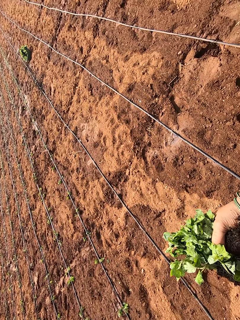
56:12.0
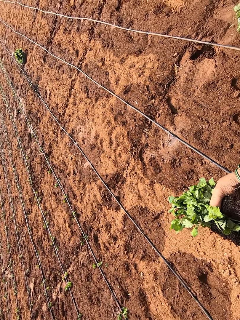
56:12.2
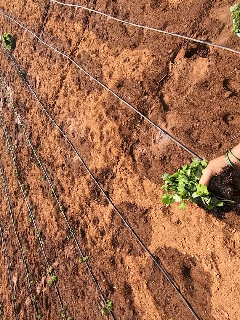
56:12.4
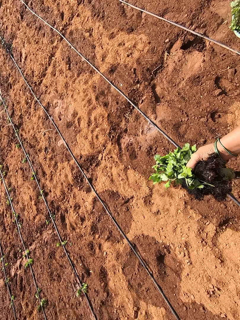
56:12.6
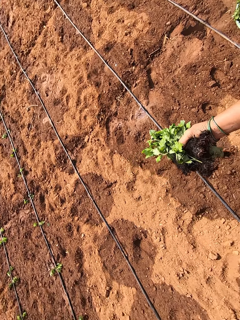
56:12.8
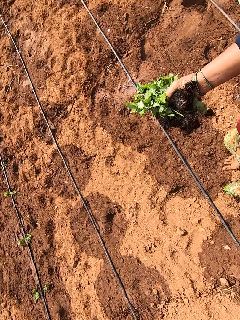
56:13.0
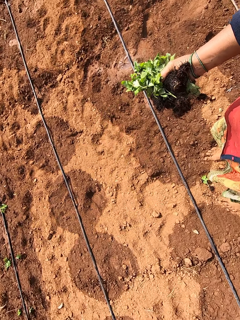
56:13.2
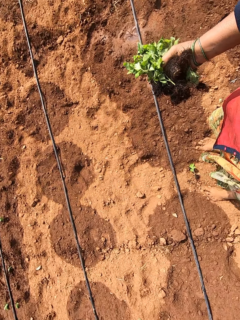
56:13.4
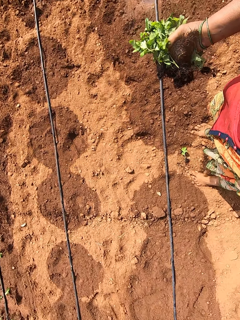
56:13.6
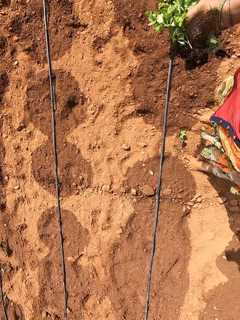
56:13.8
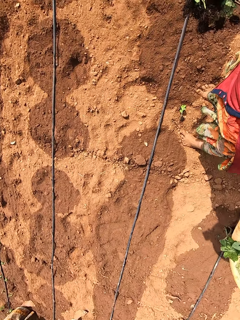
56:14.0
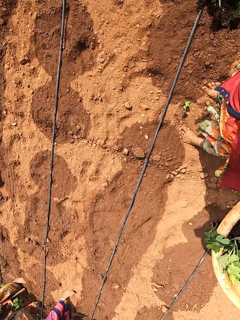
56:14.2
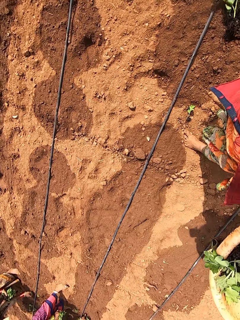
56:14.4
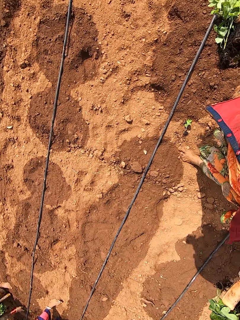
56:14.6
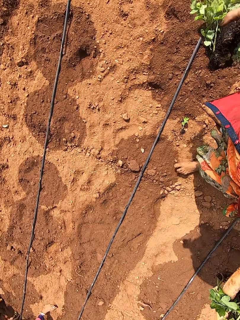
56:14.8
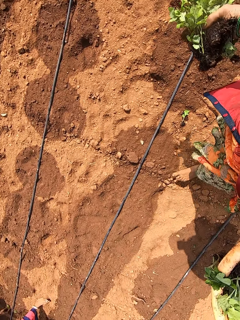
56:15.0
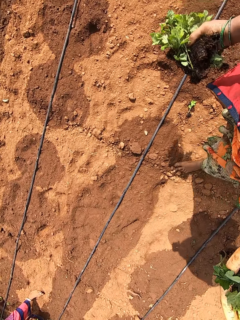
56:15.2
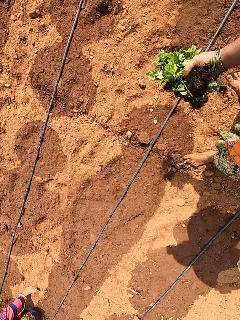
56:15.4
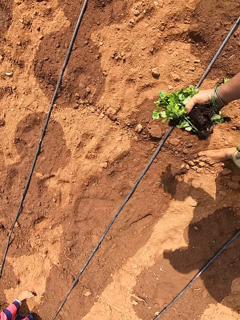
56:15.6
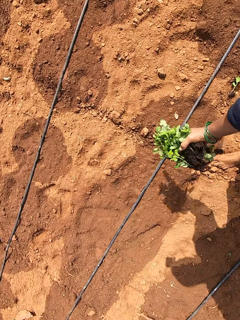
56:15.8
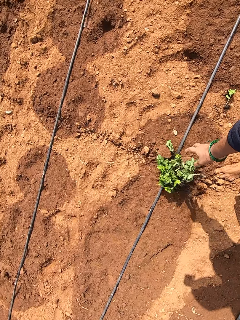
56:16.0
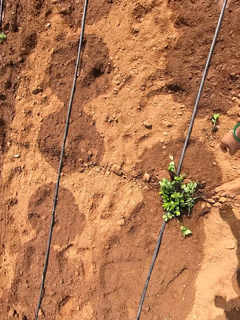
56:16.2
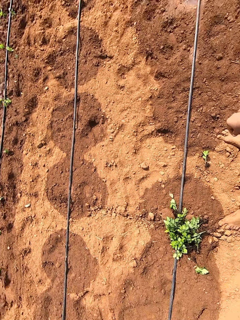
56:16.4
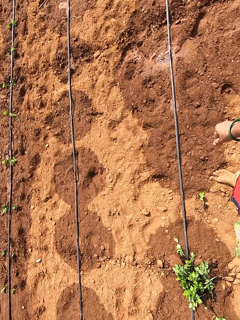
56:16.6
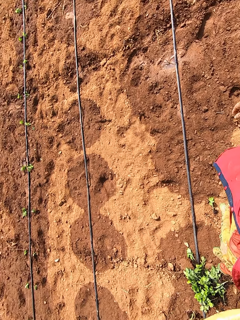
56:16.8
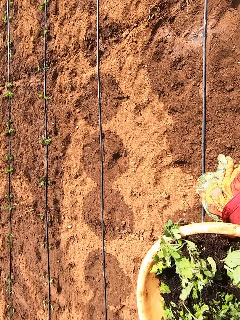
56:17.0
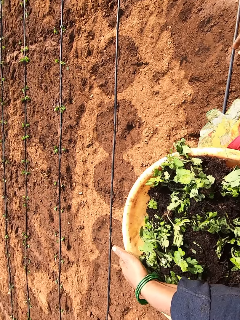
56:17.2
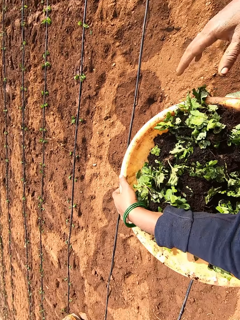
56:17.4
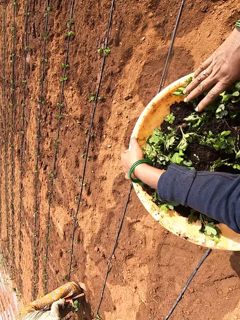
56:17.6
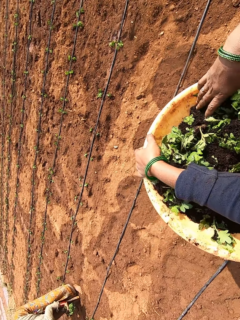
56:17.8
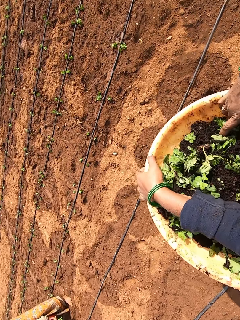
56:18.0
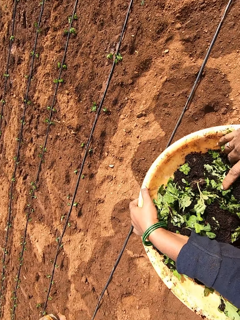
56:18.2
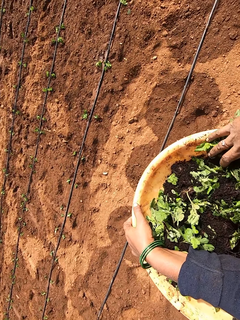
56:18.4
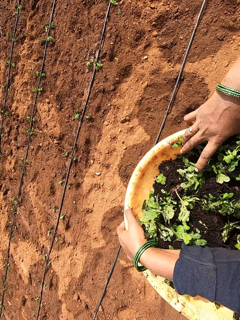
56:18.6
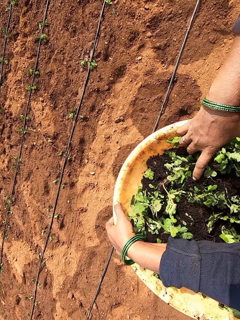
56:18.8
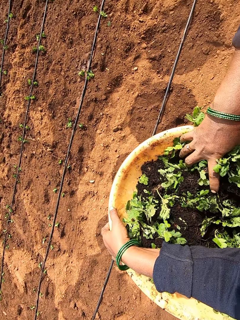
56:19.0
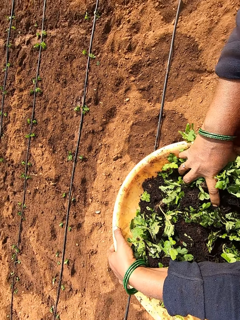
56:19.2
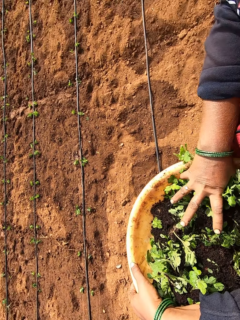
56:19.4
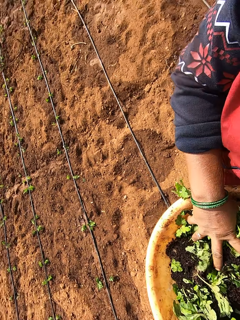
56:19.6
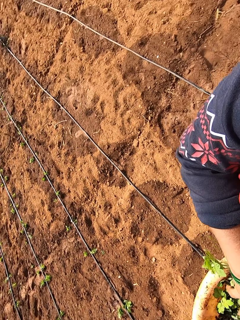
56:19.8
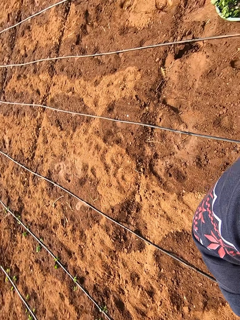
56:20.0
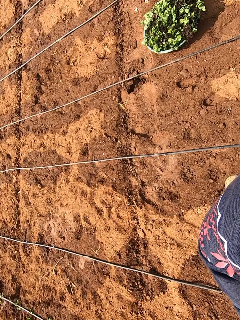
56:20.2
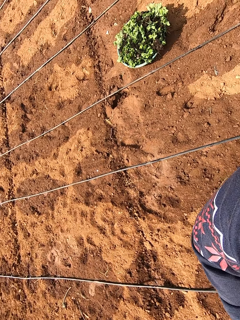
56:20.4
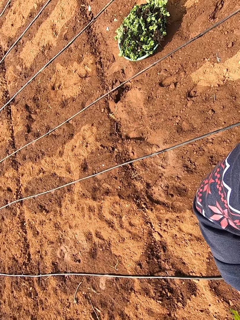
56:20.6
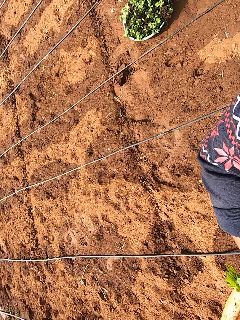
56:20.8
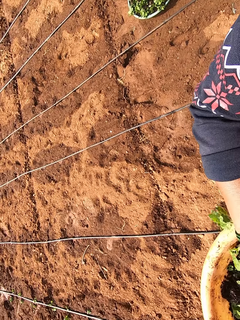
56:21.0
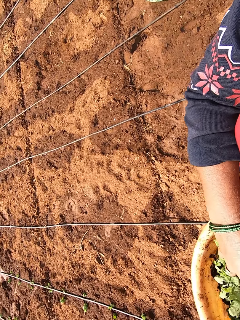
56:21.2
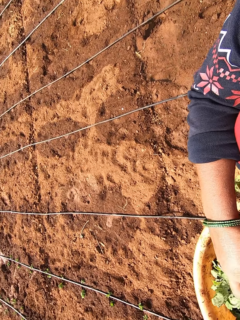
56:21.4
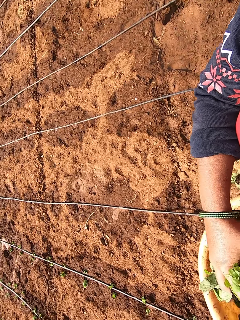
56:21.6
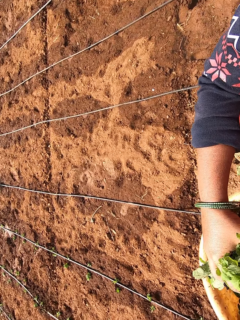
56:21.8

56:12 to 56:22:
The camera wearer drops the bunch of seedlings on the ground with her right hand. She picks up a bunch of seedlings from the bowl with her right hand.

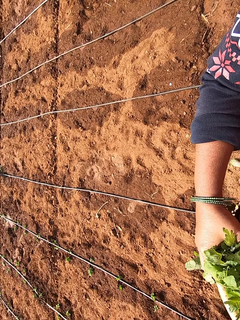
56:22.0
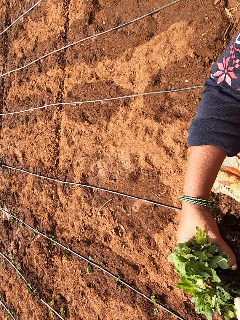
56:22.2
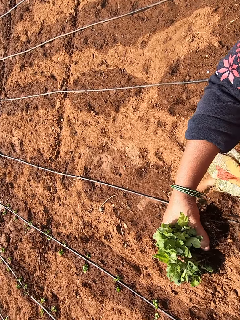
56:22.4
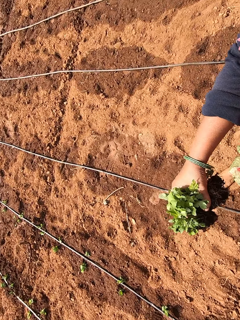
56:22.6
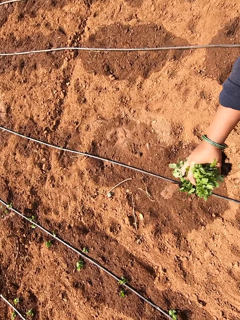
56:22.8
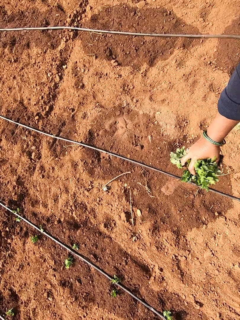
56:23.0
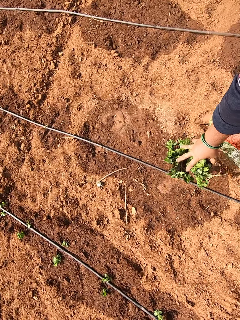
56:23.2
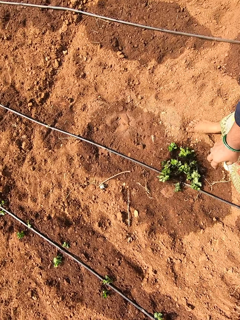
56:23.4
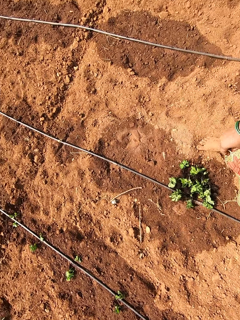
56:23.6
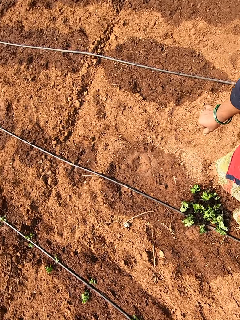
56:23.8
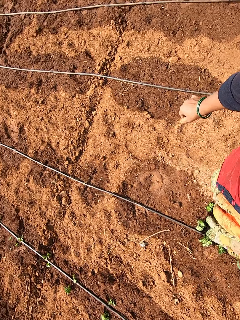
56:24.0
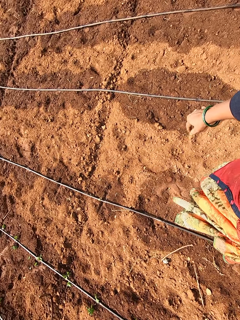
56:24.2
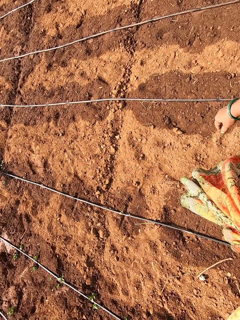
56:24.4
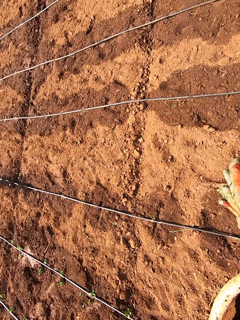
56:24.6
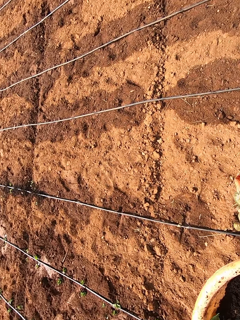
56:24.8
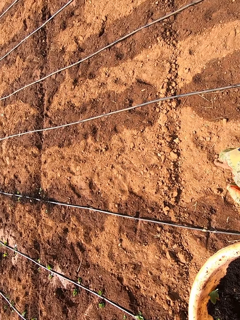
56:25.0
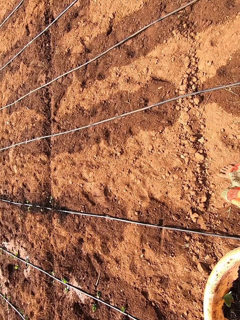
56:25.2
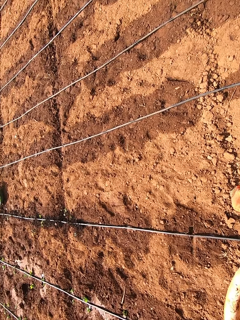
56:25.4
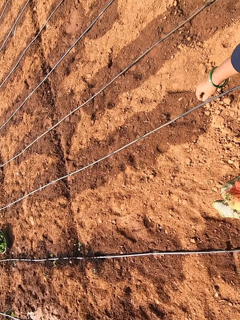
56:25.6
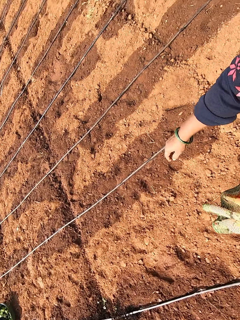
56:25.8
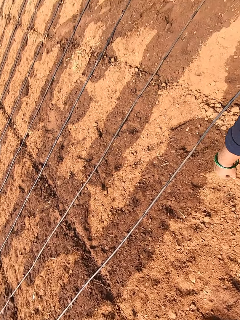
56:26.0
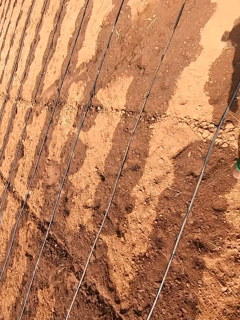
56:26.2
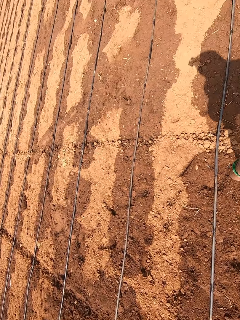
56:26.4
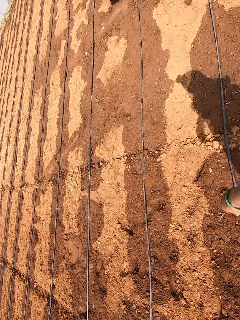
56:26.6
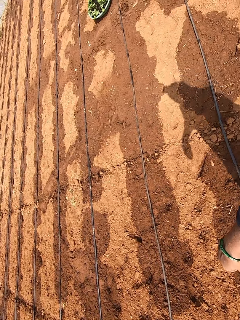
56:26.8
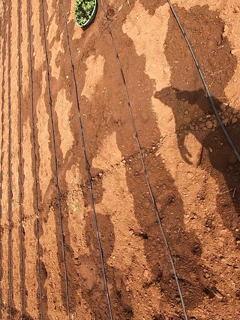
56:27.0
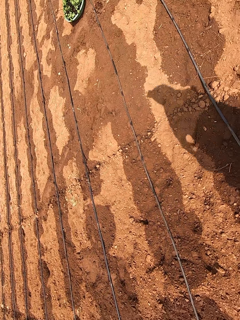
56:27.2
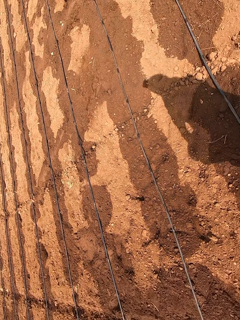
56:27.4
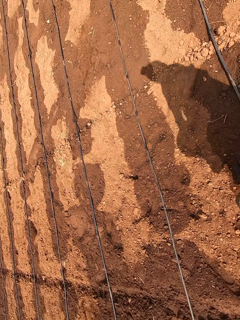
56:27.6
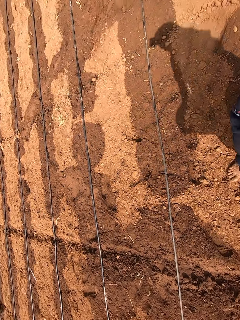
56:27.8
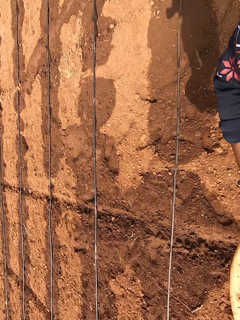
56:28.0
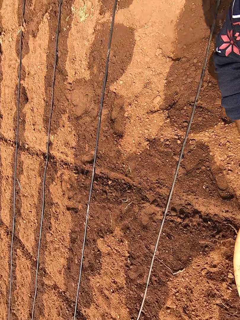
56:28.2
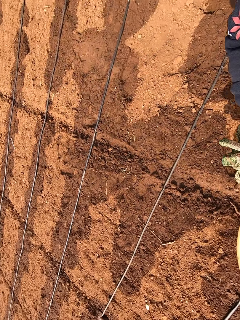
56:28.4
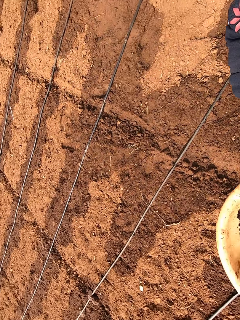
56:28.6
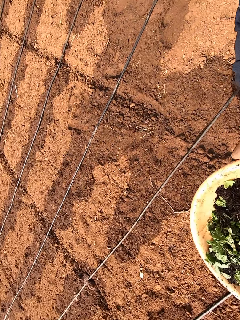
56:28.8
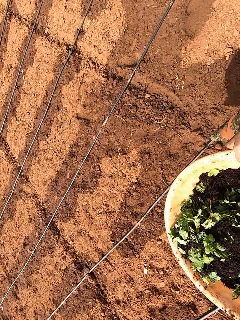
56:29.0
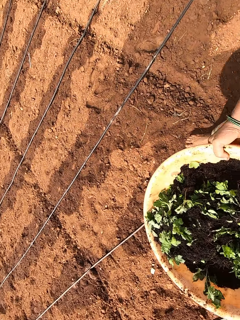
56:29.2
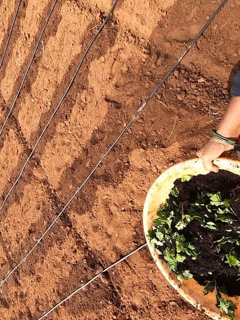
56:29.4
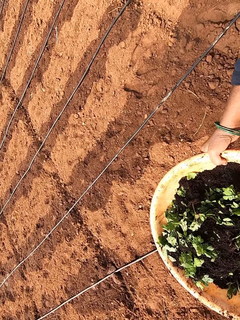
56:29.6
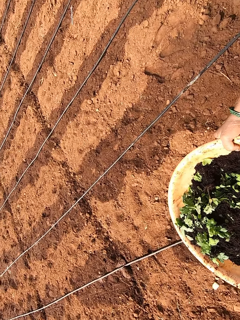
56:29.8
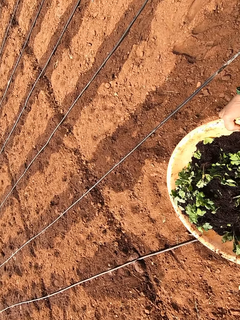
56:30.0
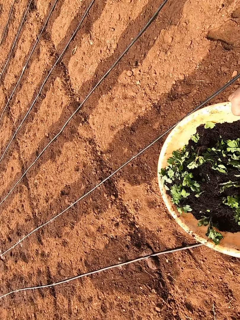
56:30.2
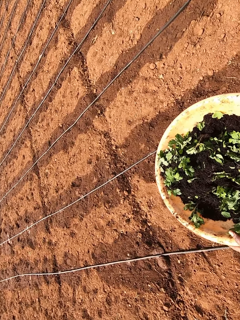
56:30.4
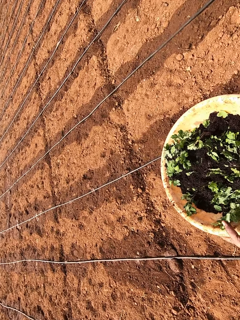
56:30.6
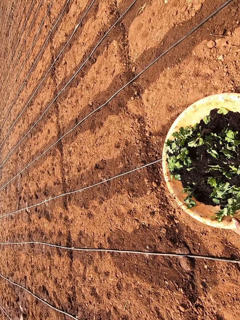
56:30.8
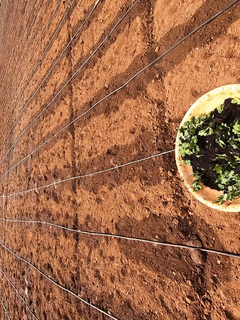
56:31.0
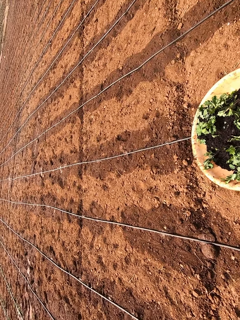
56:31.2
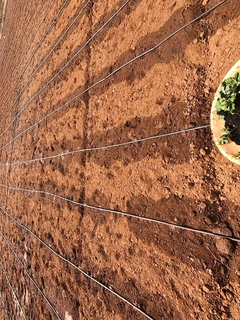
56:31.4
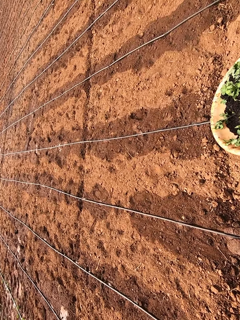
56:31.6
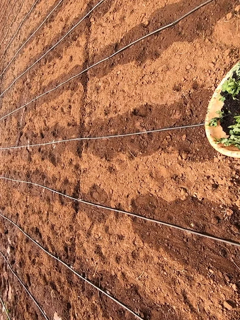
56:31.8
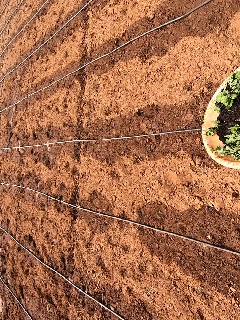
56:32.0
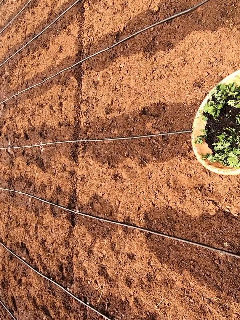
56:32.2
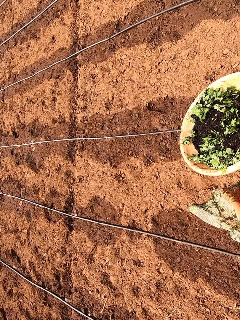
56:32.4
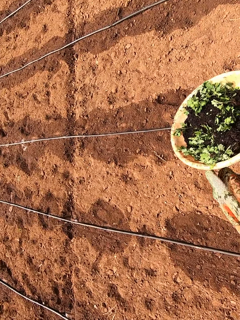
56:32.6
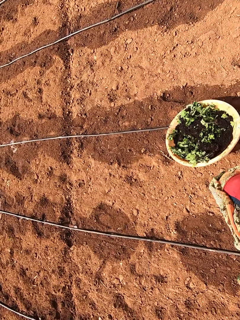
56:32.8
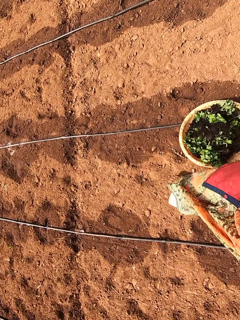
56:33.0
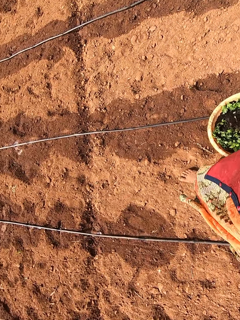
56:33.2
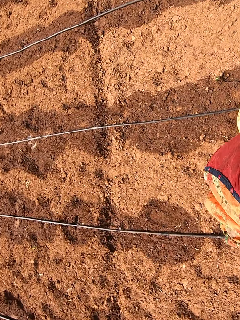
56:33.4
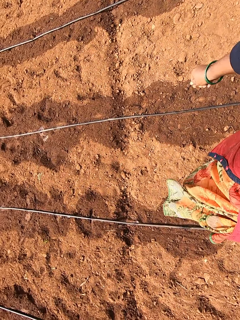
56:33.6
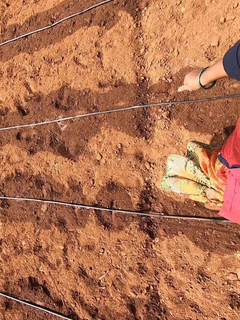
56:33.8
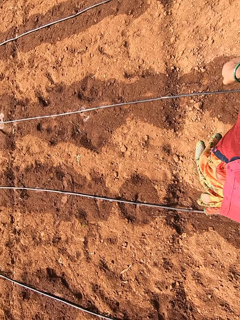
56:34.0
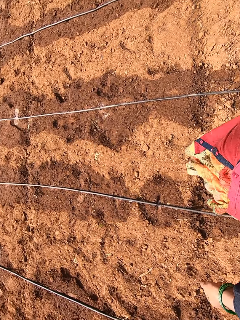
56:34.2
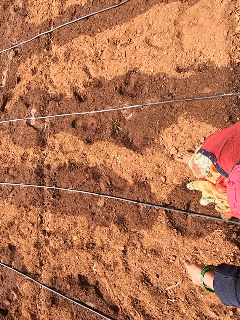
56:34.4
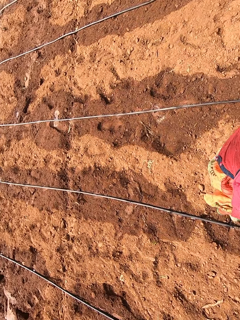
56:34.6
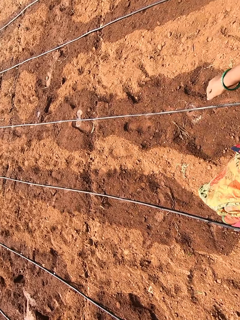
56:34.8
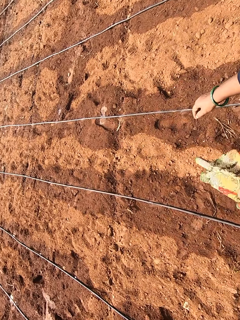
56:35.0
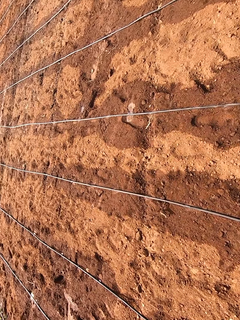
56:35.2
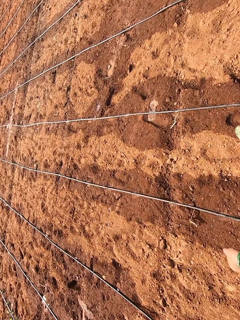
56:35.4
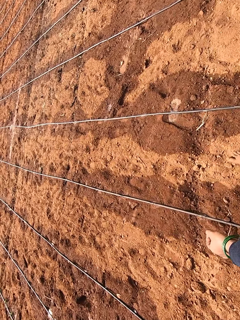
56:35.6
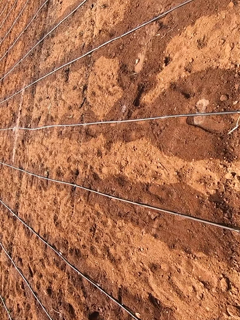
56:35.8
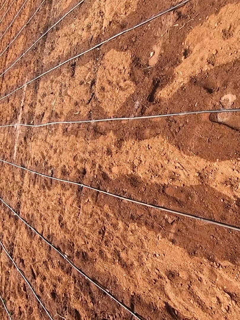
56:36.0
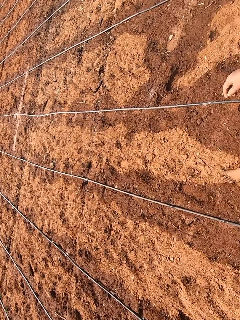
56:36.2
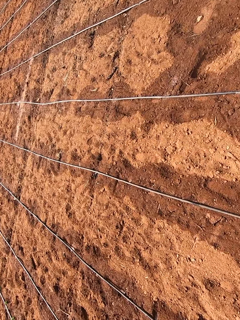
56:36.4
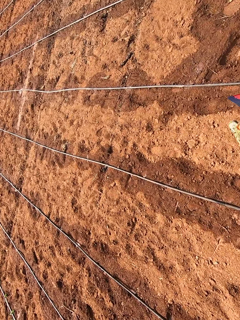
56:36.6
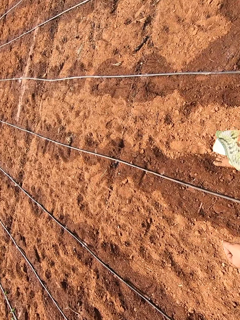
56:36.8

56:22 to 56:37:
The camera wearer drops the bunch of seedlings on the ground with her right hand. She walks away. She drops the bowl on the ground with her right hand. She walks towards a man.
